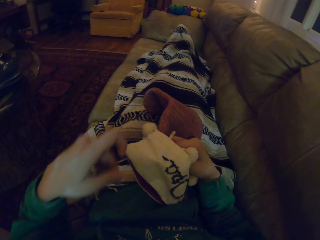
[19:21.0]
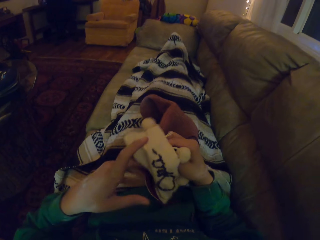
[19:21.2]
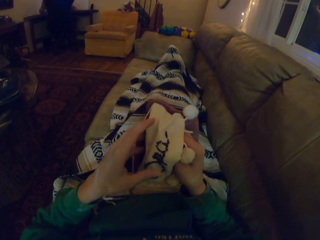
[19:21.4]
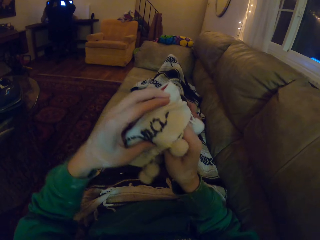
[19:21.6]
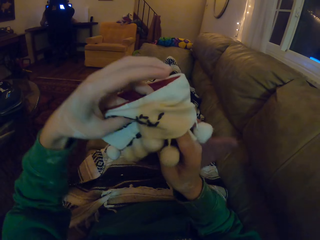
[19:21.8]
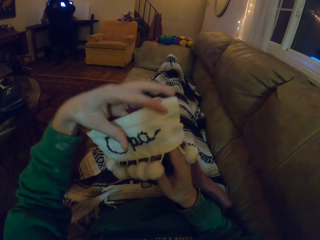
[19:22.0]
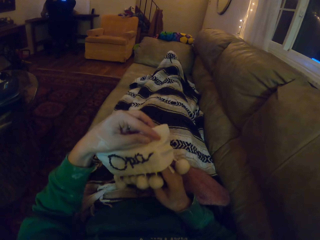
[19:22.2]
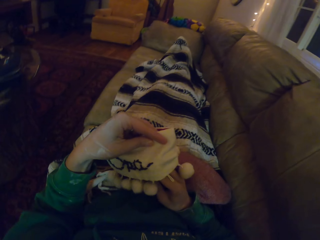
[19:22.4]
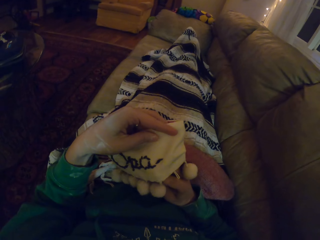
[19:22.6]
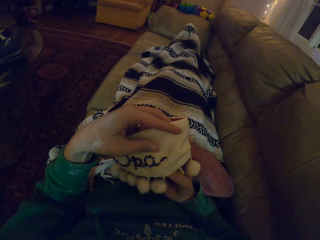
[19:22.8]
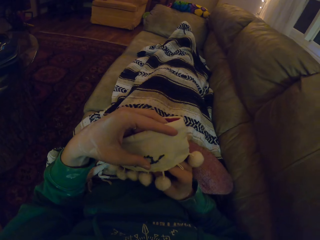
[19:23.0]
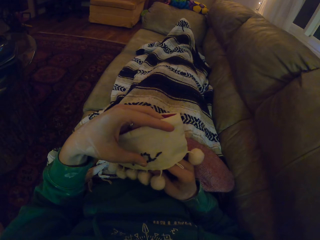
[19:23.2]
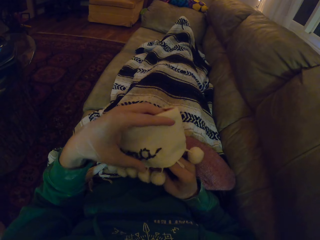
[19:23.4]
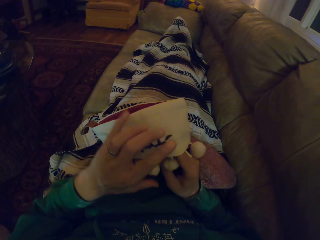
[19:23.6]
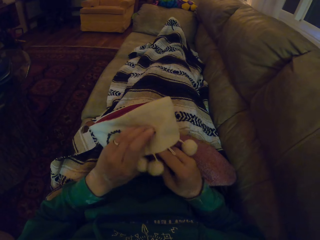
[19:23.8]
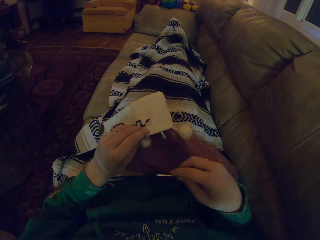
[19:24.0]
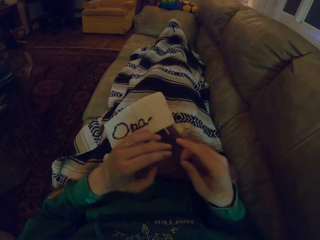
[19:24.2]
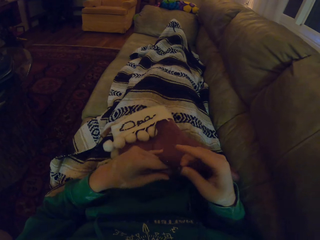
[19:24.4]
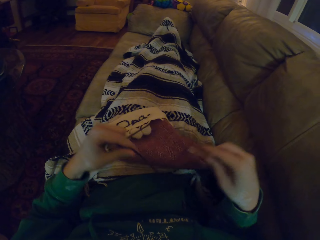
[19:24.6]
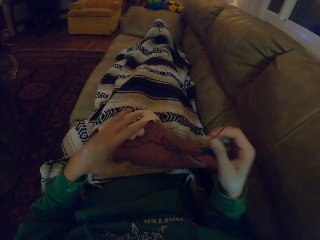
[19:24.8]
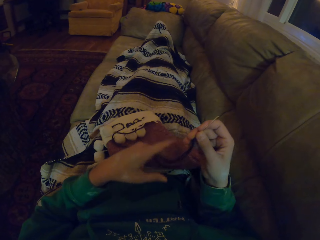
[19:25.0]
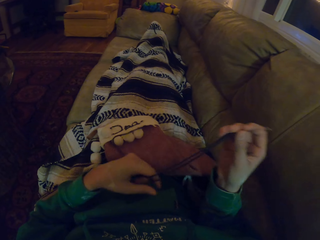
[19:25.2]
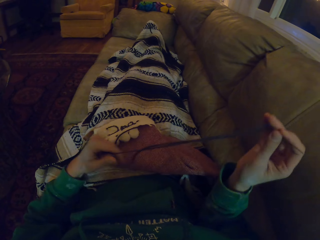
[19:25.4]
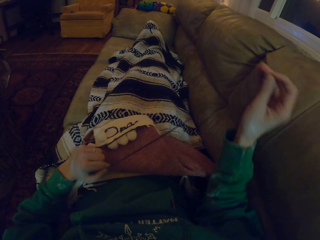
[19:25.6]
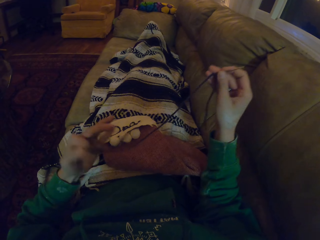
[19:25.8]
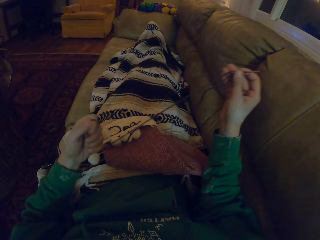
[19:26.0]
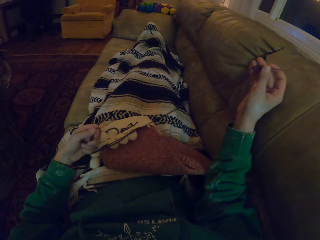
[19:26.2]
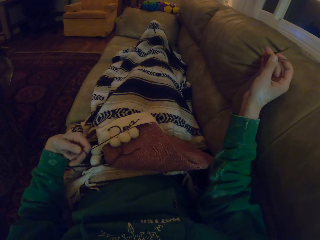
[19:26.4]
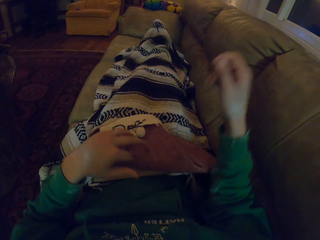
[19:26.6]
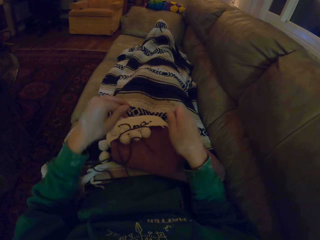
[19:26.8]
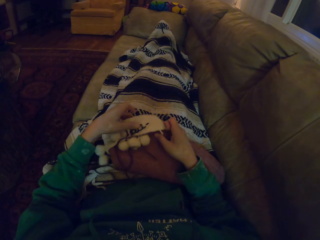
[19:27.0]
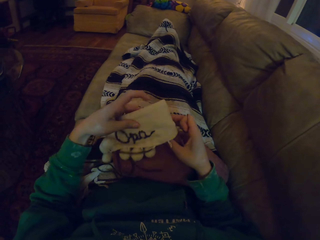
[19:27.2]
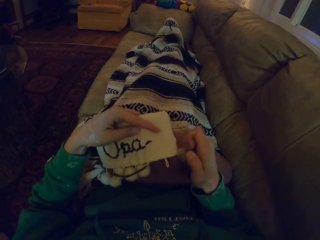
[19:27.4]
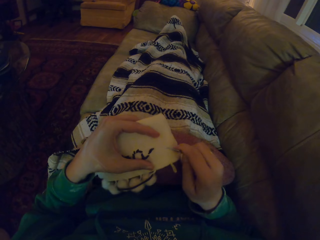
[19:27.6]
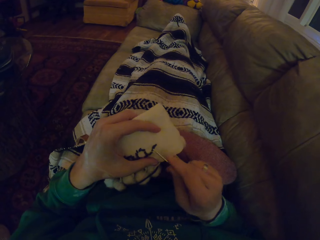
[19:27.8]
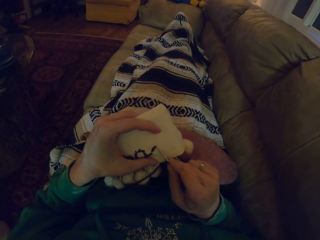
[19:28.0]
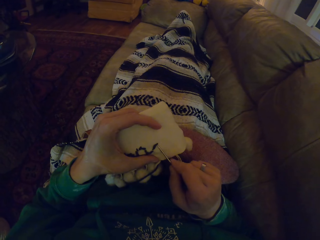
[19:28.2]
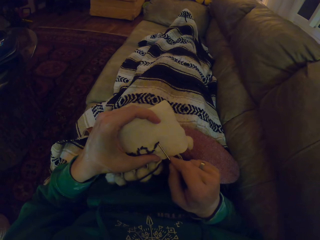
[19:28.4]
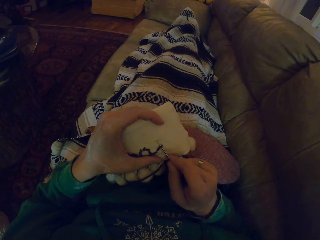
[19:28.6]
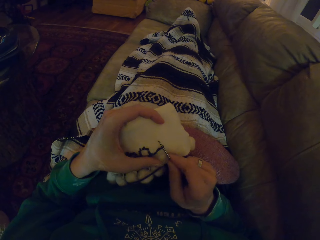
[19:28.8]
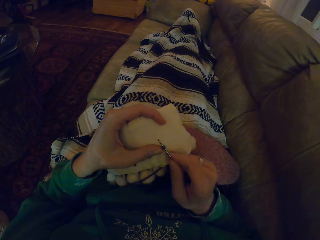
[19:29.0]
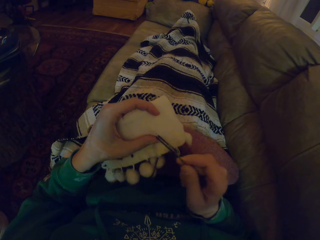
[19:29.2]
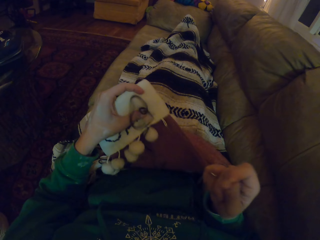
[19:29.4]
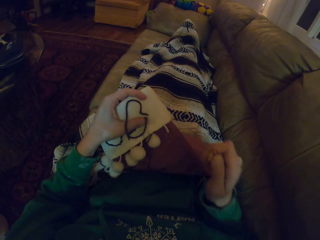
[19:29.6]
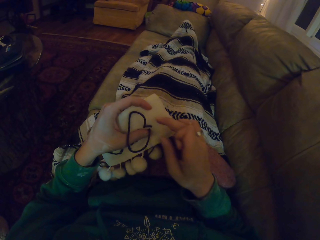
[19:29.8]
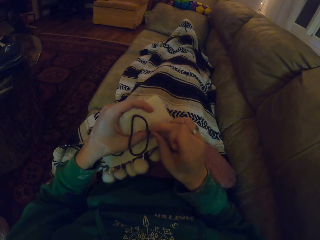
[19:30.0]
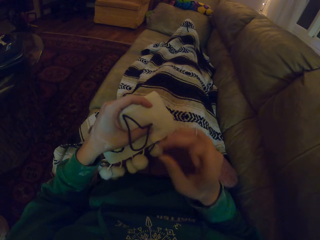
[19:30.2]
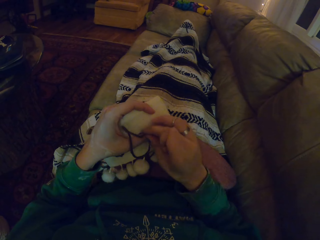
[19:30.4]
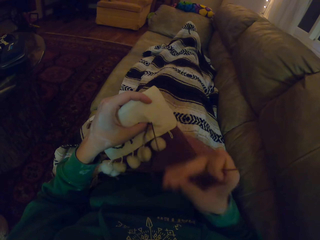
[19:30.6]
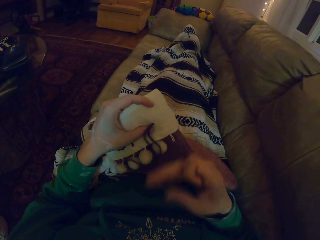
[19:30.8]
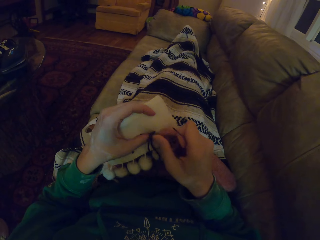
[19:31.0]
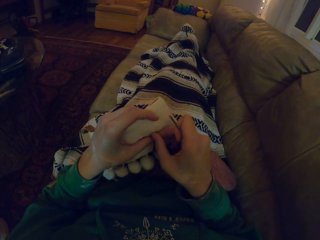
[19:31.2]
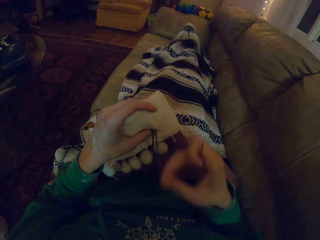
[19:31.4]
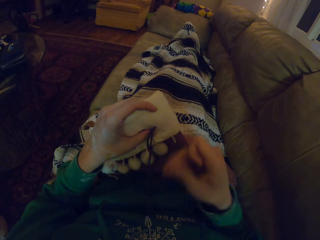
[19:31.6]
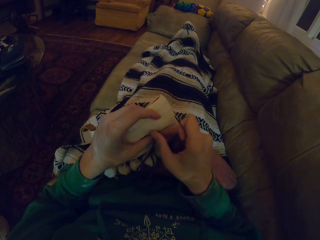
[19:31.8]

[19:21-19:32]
The camera wearer turns the garment. They stare at the garment. They move the hand holding the sewing needle. They unhand the garment. They remove the thread in the sewing needle. They pick up the garment. They remove the thread in the garment with the sewing needle. They pull the thread with the hand.

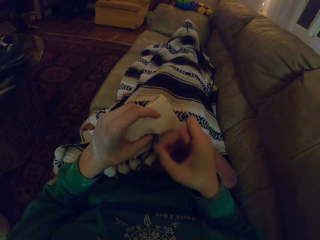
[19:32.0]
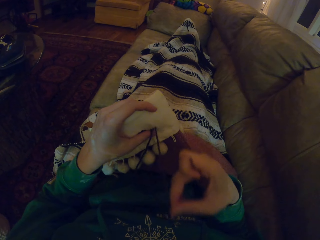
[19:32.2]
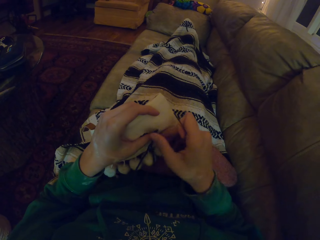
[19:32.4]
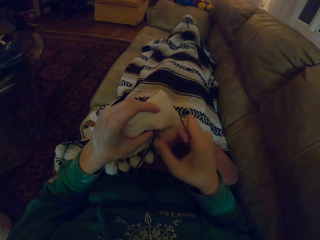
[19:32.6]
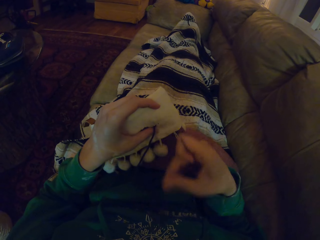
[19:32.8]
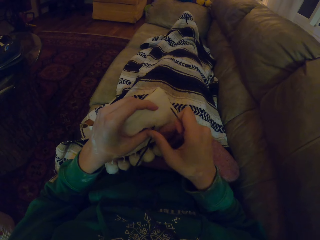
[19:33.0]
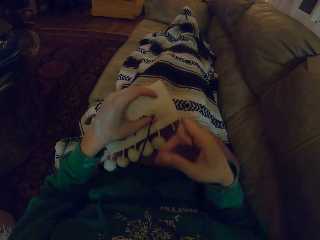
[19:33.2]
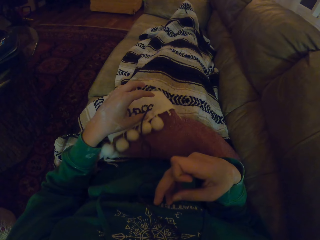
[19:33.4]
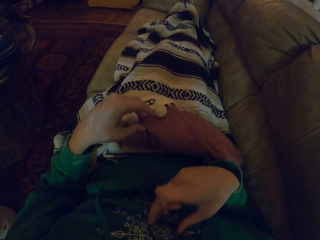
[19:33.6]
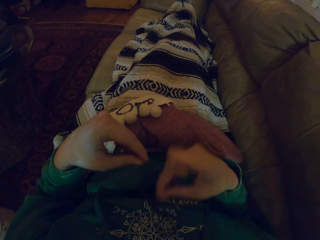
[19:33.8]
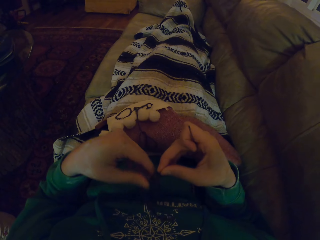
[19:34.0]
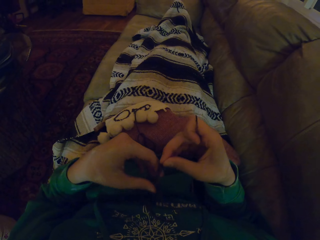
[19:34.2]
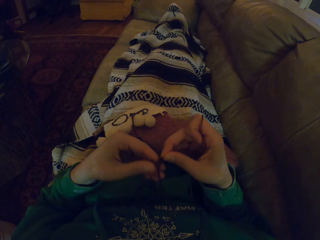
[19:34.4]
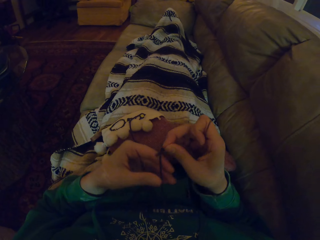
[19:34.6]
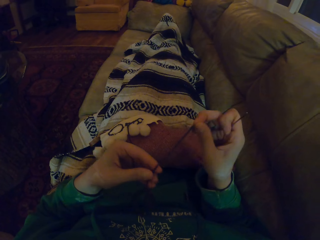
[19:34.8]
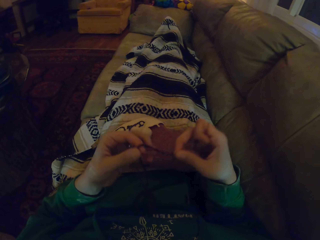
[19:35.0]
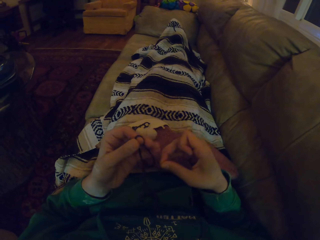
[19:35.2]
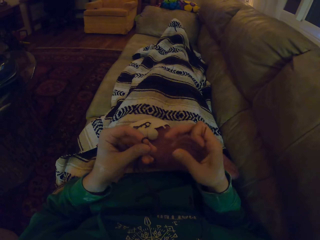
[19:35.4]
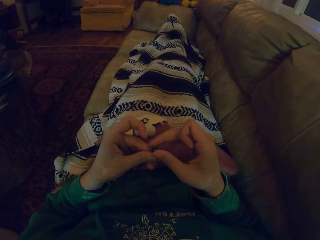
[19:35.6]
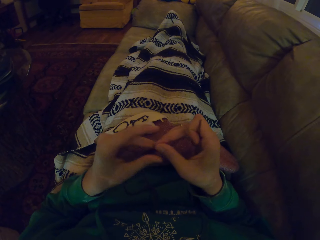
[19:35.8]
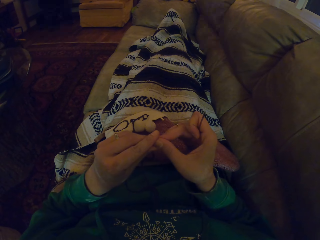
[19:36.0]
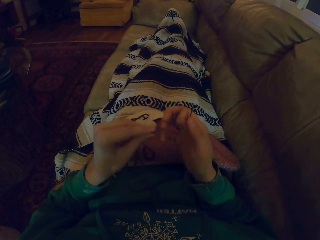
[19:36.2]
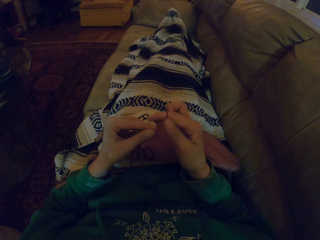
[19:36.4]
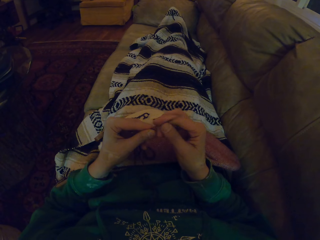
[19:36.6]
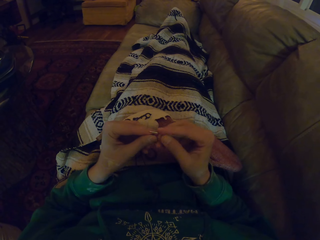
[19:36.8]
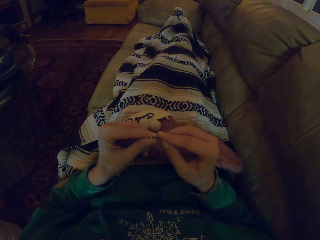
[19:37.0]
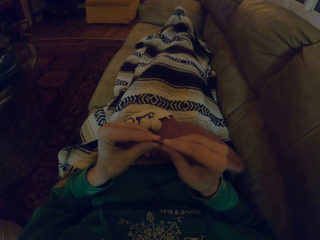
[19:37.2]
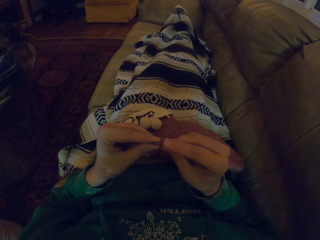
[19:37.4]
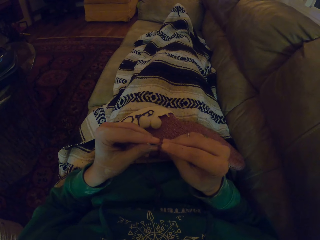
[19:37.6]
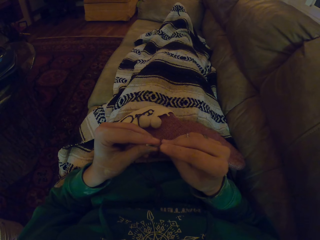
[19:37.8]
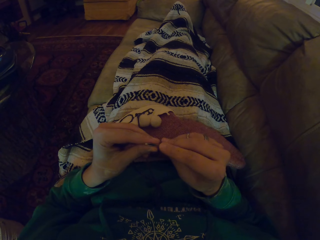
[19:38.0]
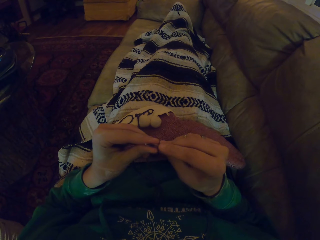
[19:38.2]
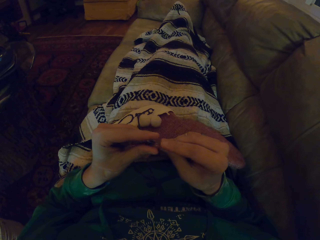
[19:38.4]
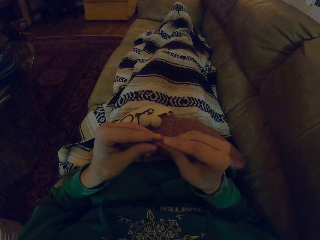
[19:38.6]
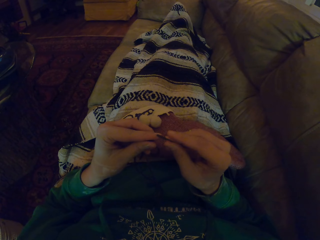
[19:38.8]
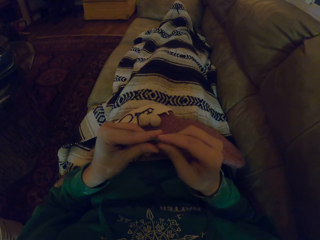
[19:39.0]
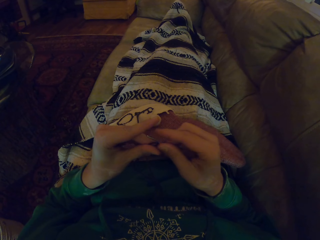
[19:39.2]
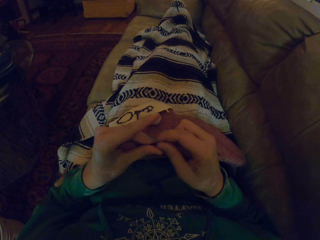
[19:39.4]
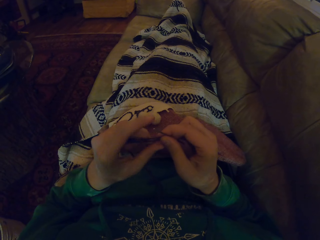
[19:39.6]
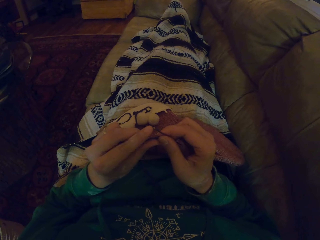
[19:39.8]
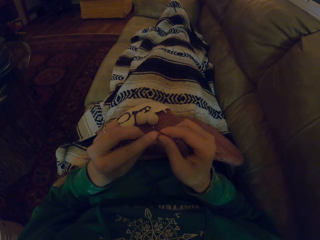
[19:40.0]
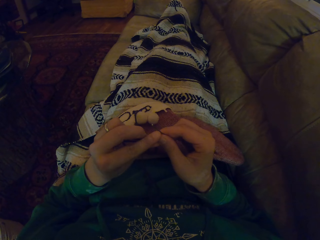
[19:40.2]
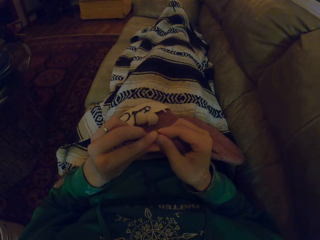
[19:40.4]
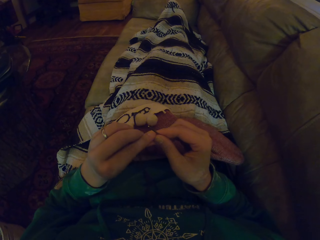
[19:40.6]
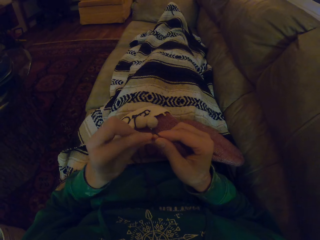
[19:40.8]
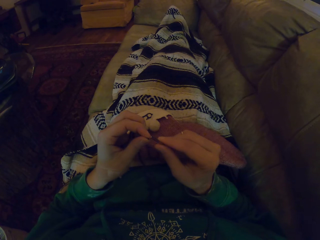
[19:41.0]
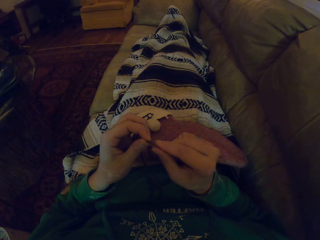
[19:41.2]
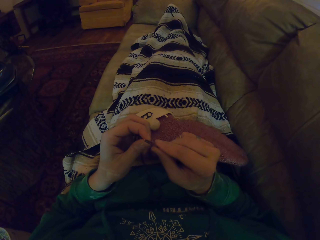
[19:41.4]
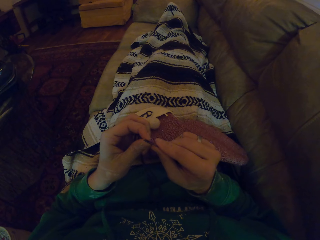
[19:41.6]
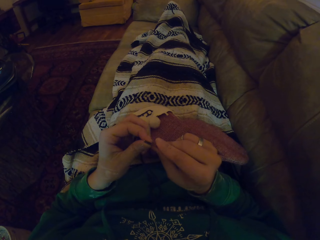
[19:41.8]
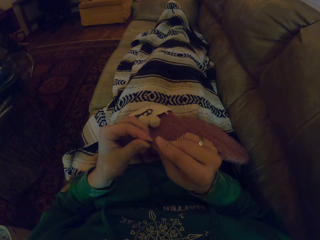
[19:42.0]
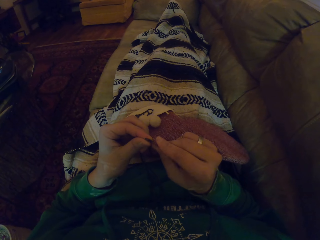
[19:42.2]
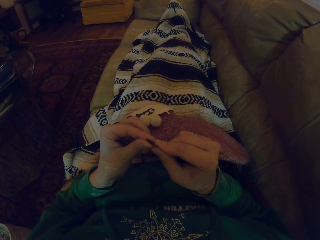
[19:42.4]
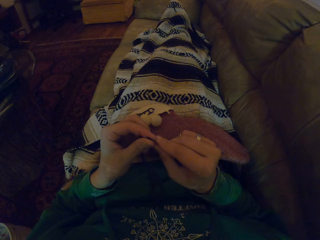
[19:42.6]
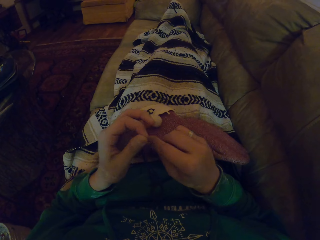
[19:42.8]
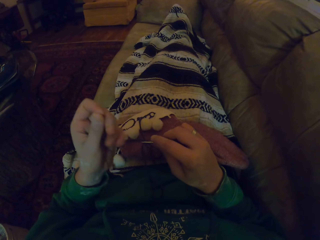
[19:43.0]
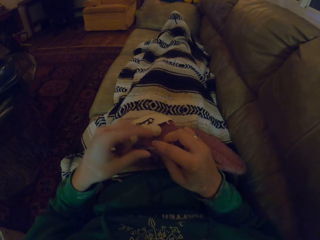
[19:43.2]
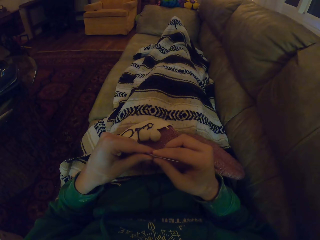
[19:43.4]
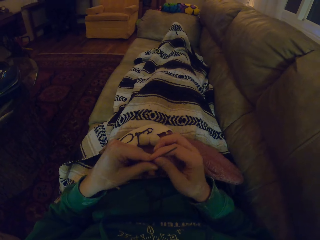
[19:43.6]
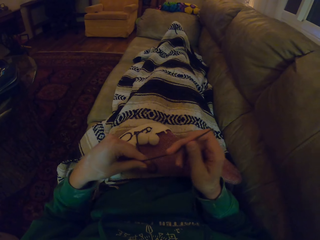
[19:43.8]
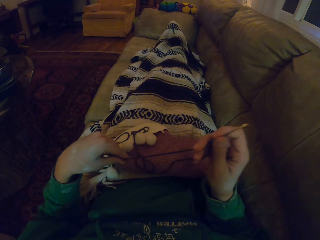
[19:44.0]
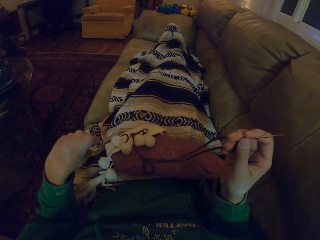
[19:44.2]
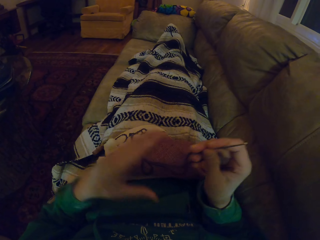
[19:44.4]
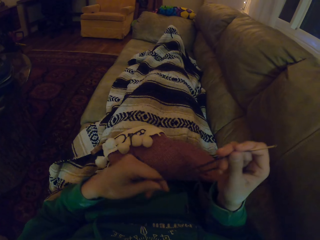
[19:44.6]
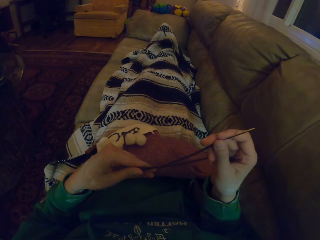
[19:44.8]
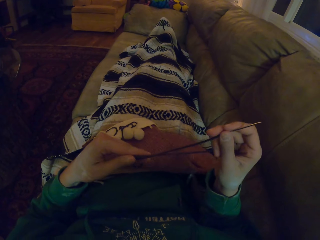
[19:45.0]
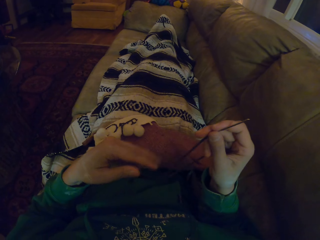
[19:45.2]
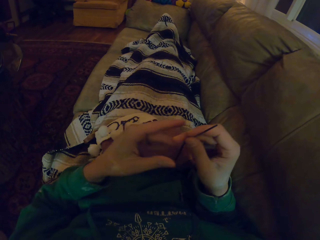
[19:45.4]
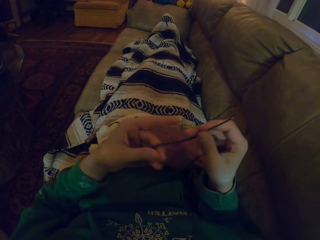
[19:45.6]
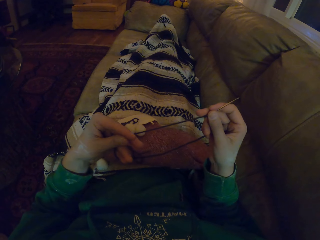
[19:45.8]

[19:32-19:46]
The camera wearer unhands the garment. They pick up the thread. They fold the thread. They adjust the thread in the hand. They turn the sewing needle. They put polyester in the sewing needle. They try to thread the sewing needle. They adjust the thread in the hand. They thread the sewing needle. They pull the thread. They adjust the sewing needle in the hand. They pull the thread.
